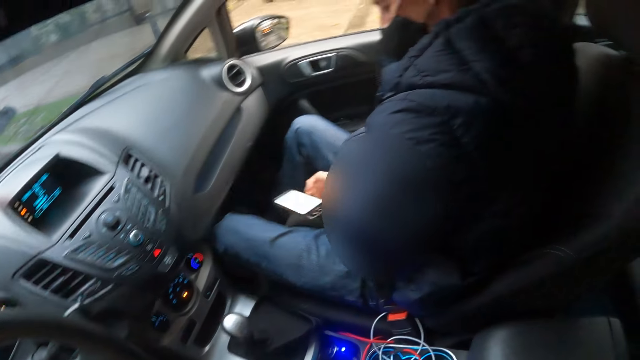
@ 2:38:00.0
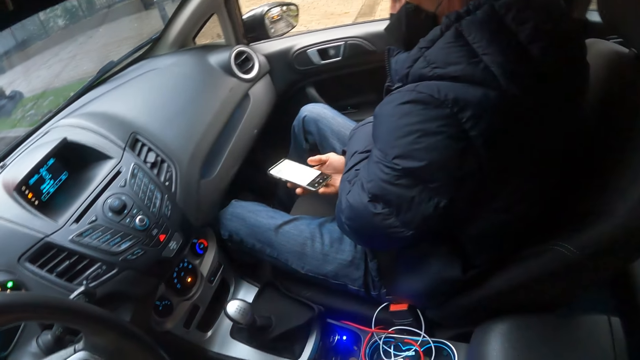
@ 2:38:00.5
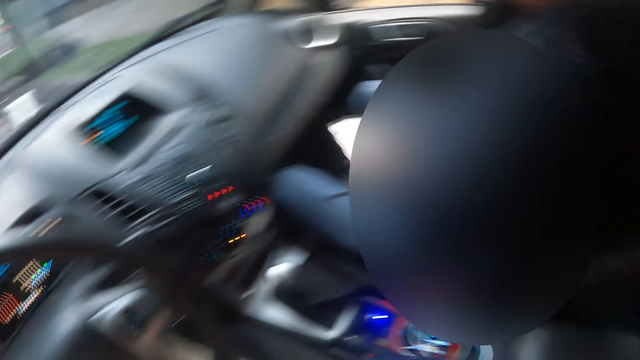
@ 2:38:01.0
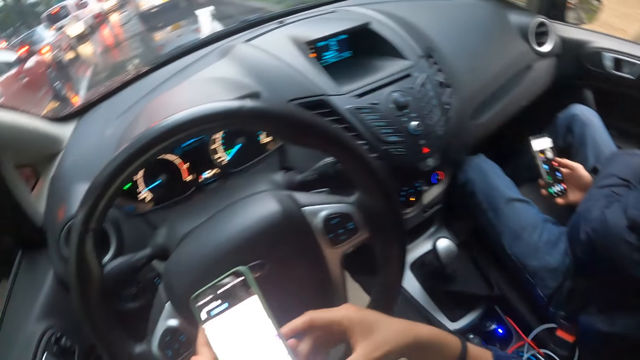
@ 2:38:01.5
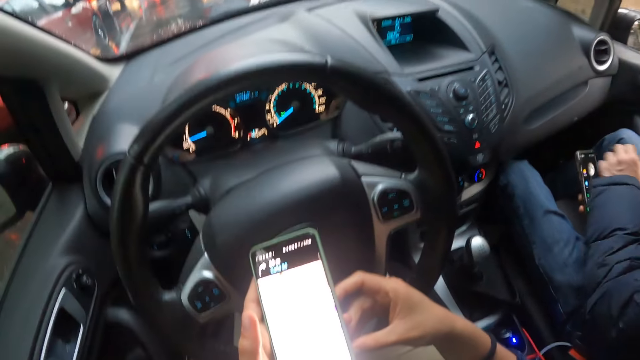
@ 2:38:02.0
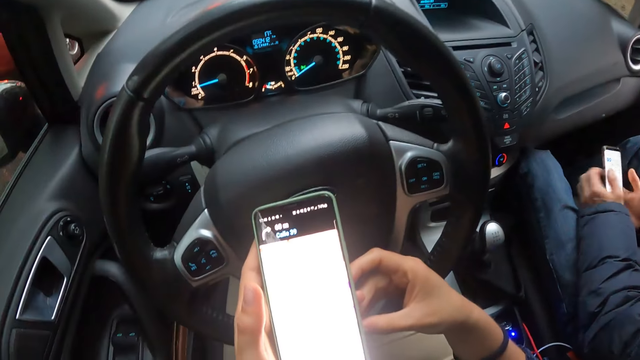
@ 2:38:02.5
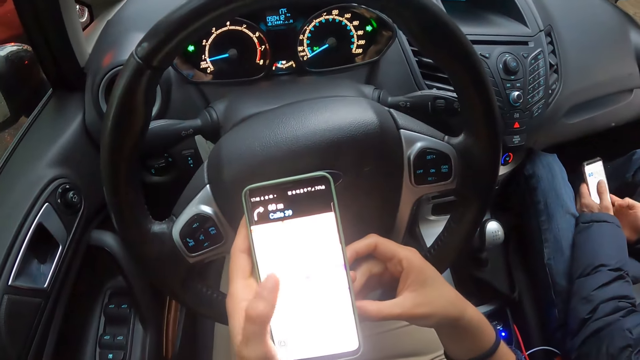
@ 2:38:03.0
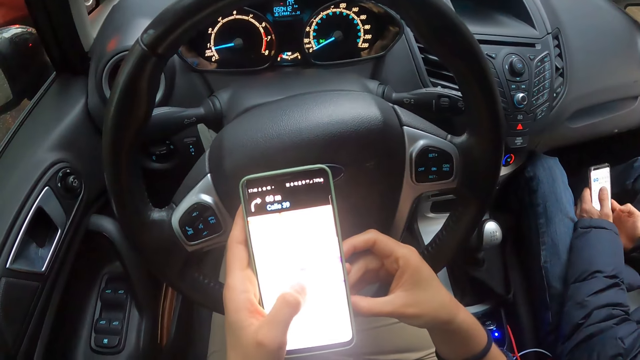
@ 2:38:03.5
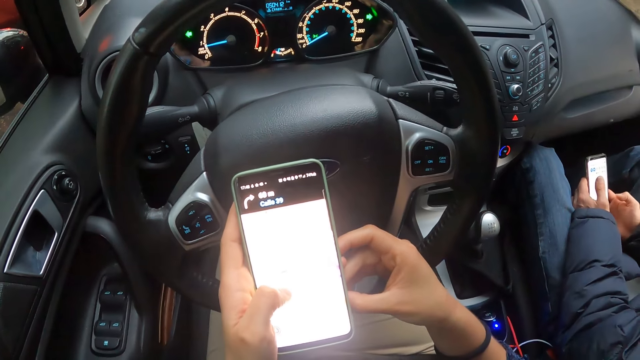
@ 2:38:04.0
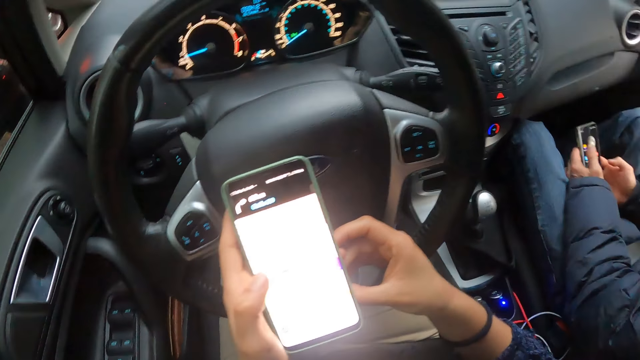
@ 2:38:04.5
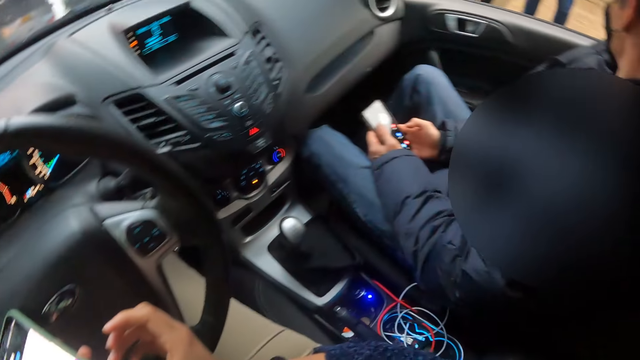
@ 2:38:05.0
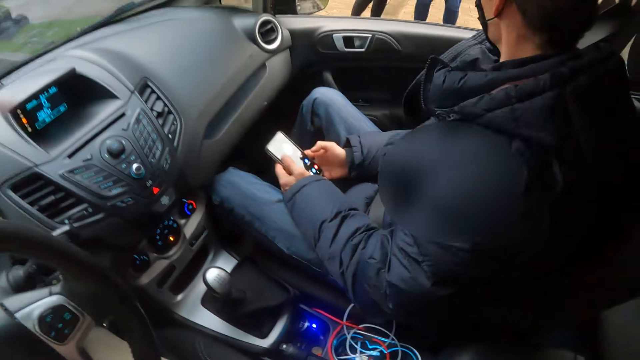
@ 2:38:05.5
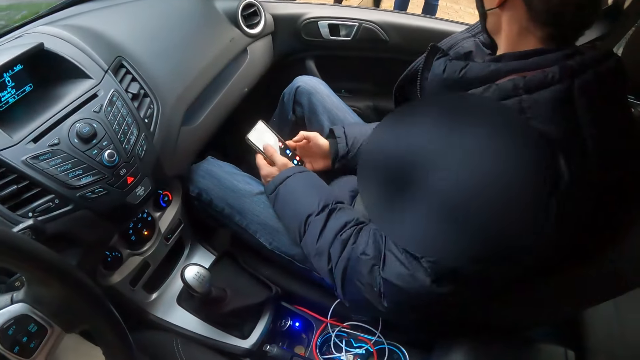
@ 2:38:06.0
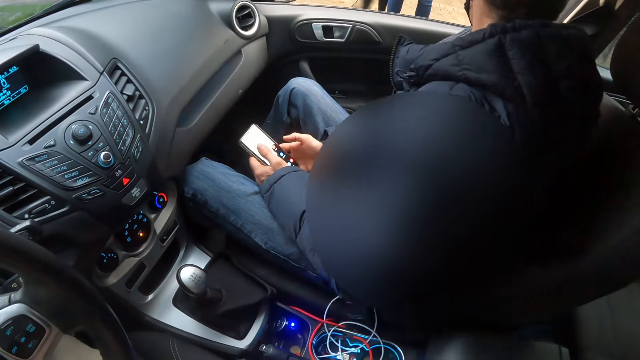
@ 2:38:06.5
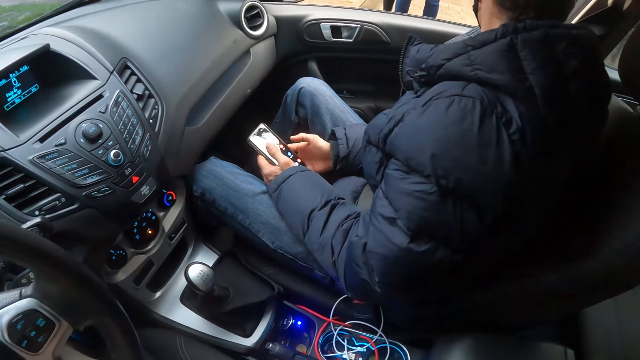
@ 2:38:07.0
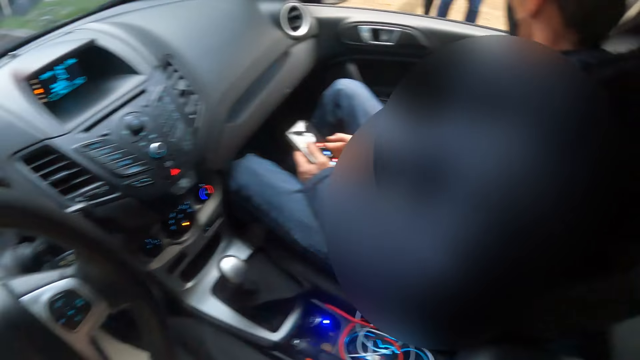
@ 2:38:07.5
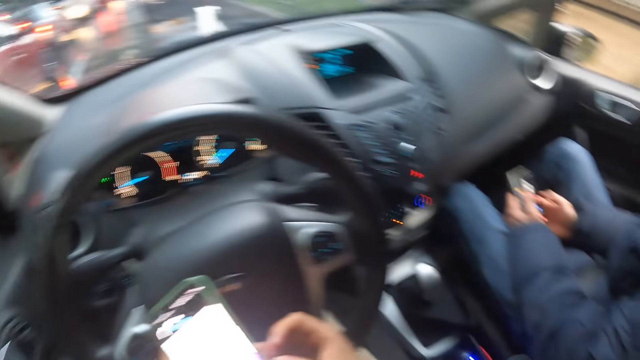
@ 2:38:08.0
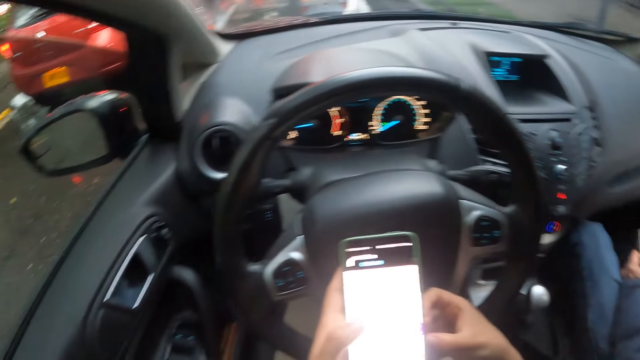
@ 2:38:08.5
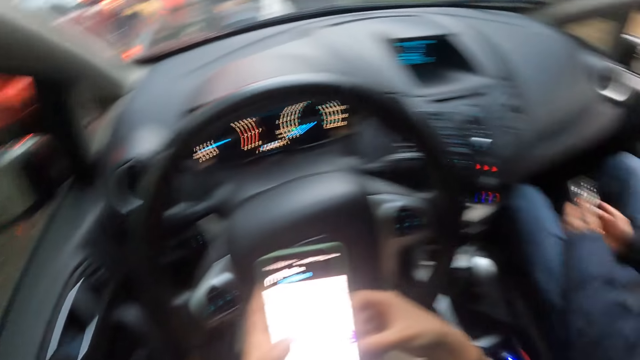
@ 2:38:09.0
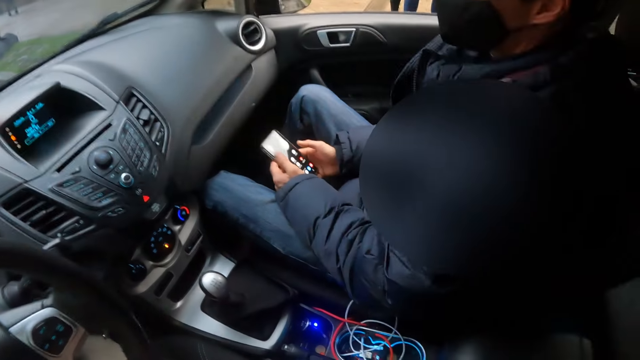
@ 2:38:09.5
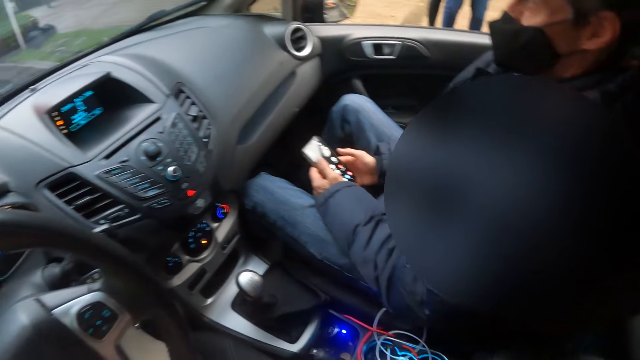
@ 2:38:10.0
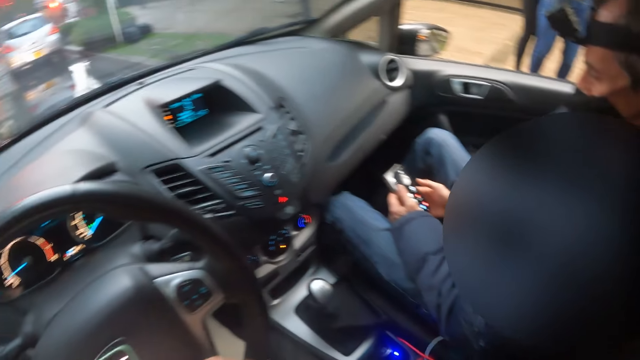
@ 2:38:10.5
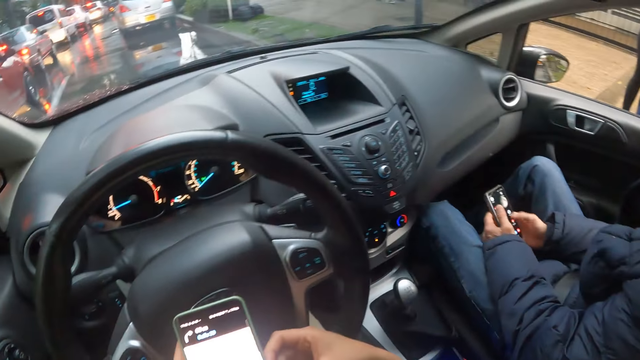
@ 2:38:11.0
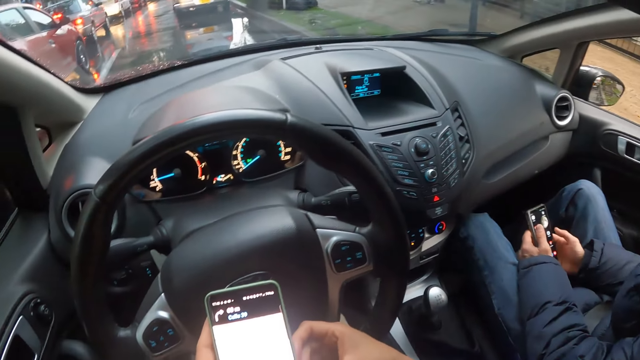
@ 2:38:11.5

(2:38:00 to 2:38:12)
The camera wearer scrolls through the phone. A man holds the phone with both hands.

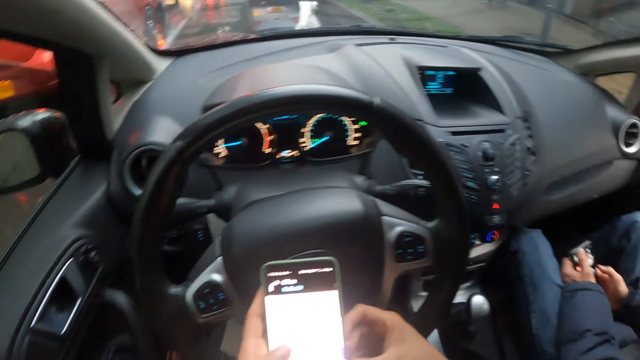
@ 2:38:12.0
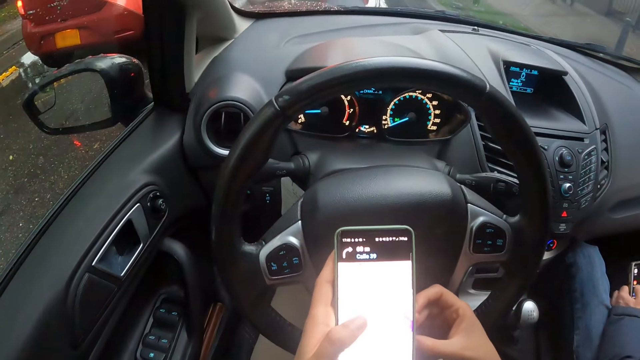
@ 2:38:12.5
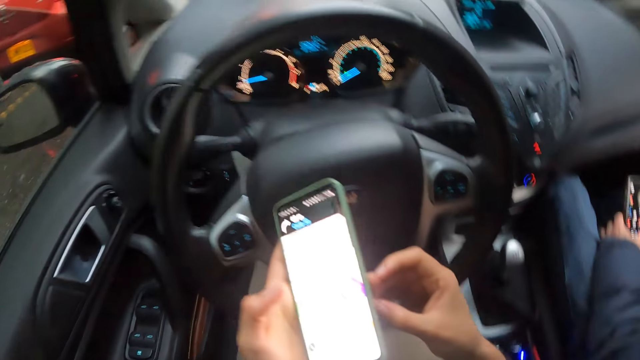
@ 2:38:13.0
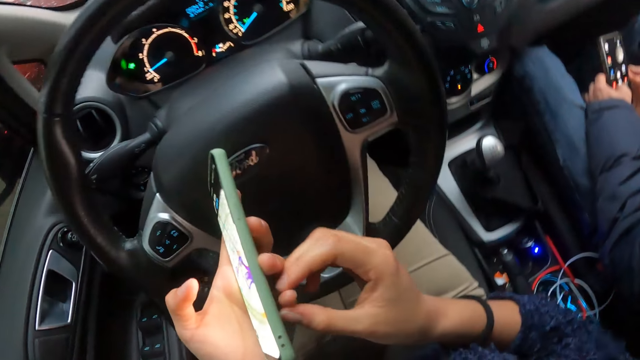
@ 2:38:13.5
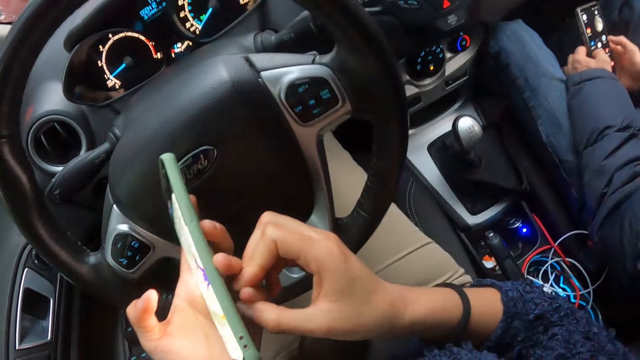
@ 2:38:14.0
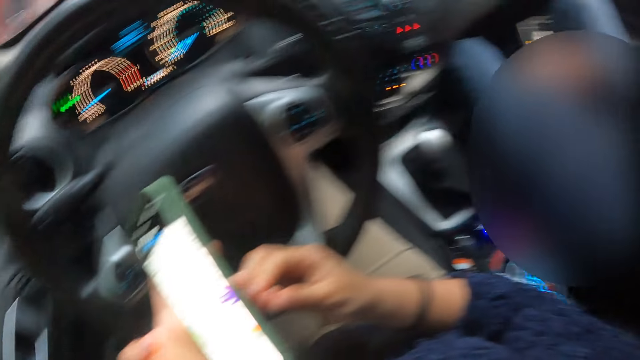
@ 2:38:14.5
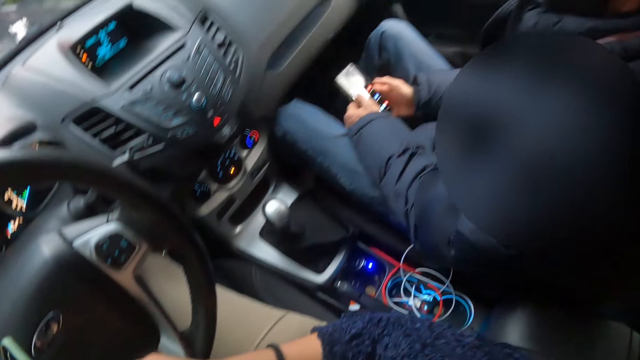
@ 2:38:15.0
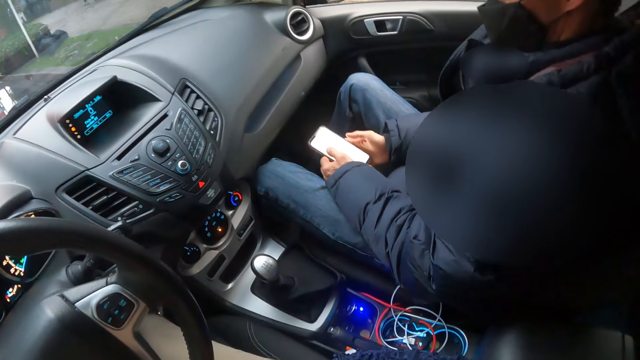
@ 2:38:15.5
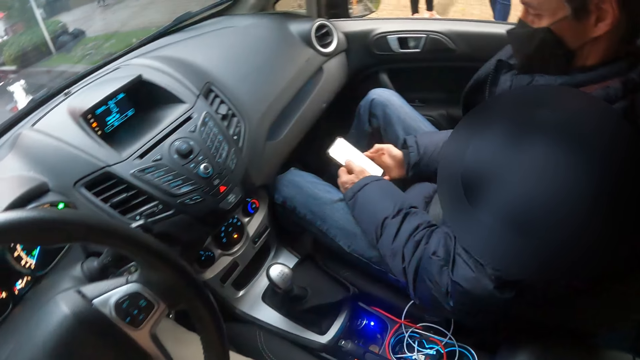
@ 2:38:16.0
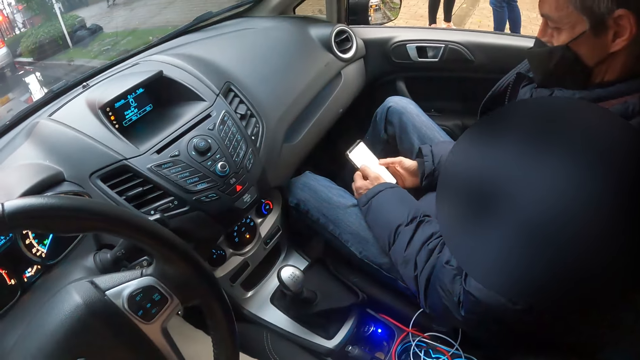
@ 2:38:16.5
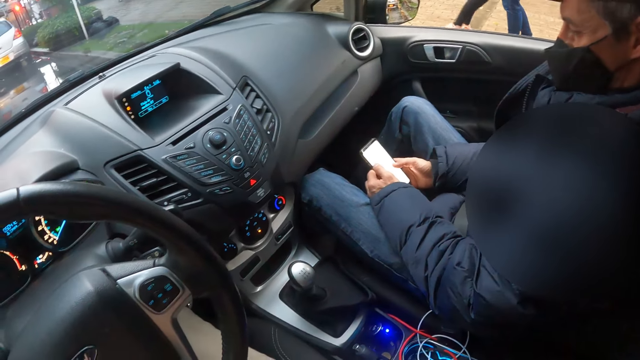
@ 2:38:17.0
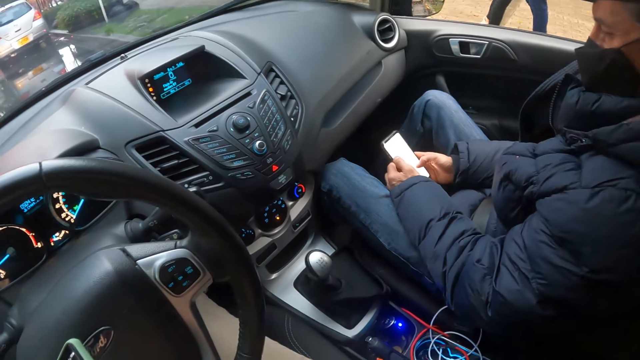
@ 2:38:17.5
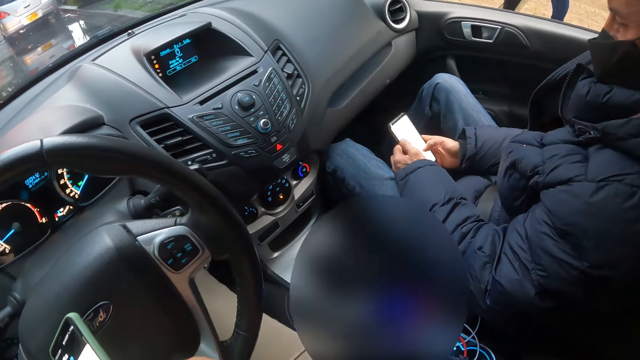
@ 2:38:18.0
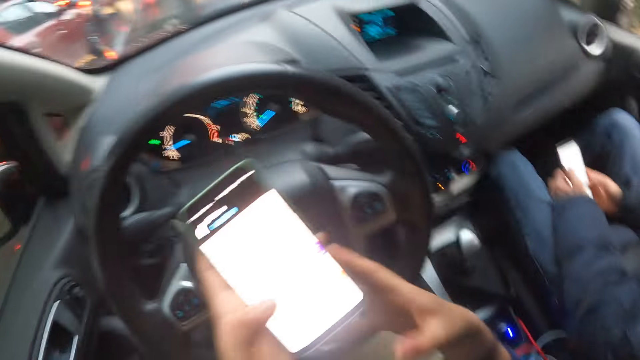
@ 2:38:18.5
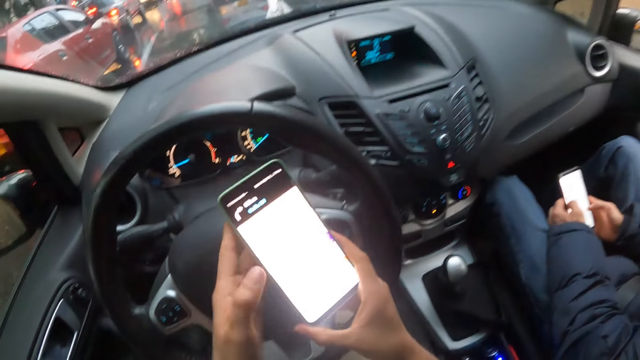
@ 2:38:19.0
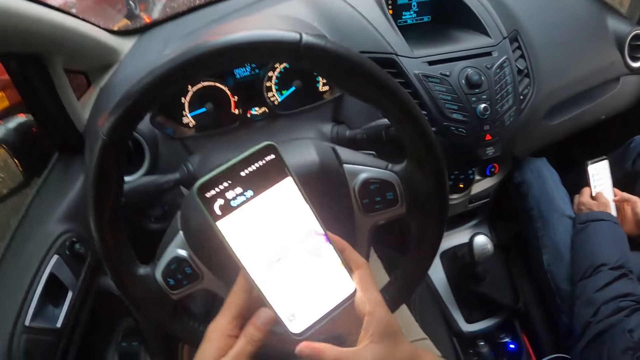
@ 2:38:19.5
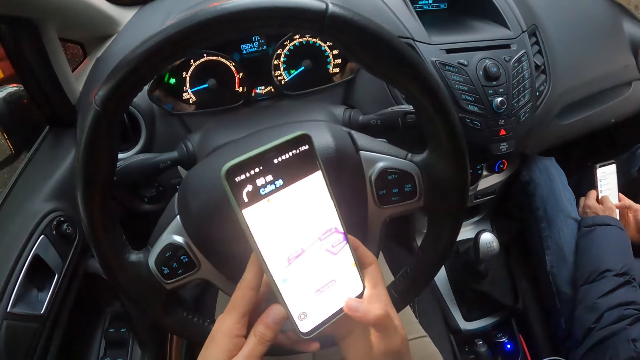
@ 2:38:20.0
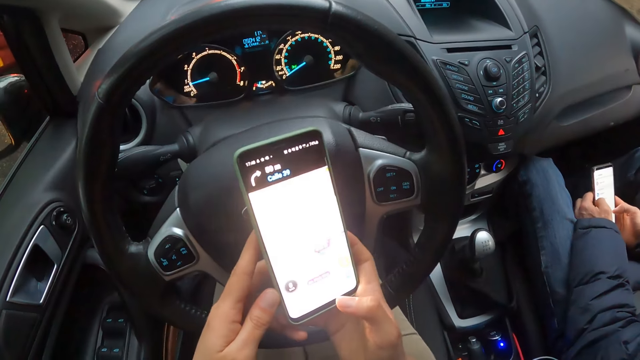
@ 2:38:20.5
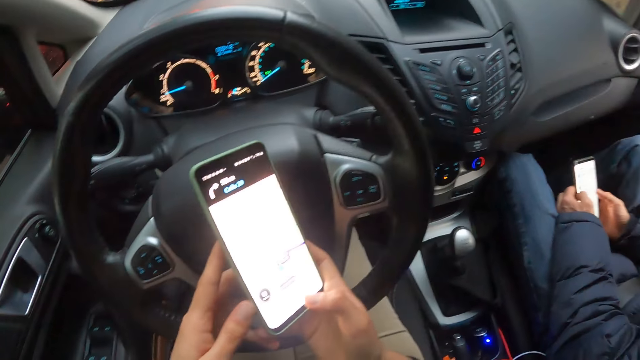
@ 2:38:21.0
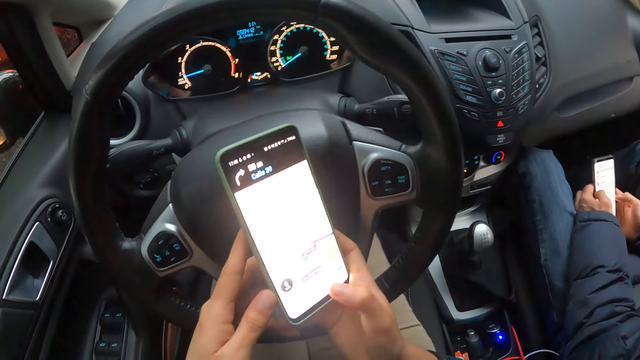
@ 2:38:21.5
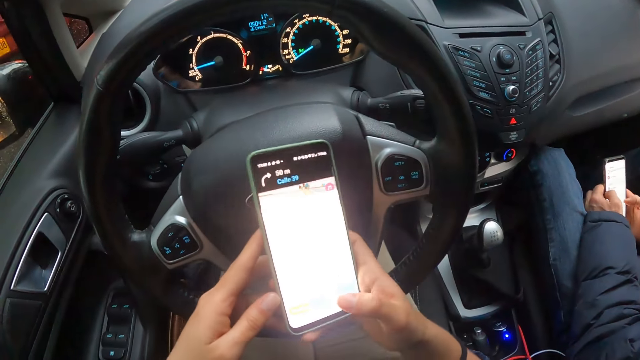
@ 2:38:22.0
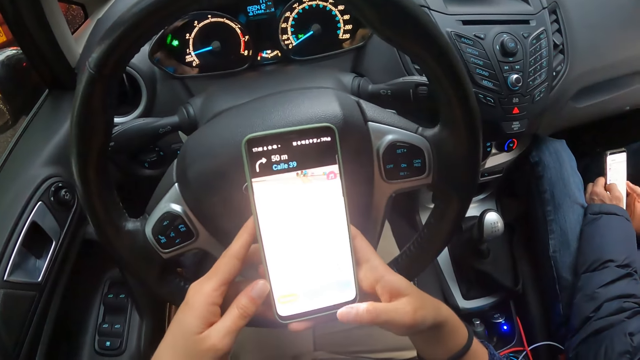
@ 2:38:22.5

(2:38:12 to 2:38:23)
The man operates the phone with both hands. The camera wearer holds the phone with both hands. He operates the phone with his right hand.
